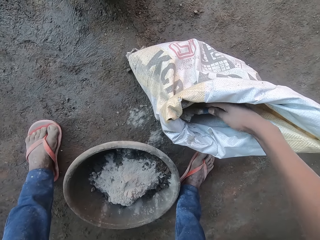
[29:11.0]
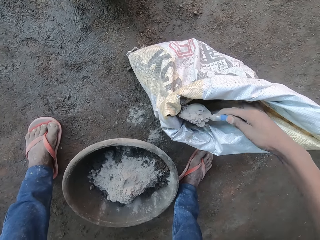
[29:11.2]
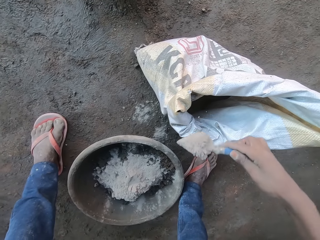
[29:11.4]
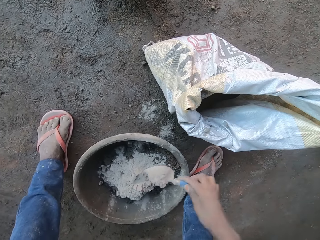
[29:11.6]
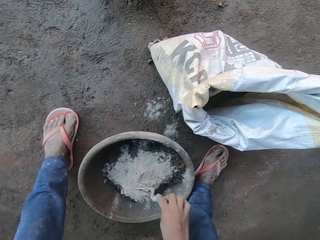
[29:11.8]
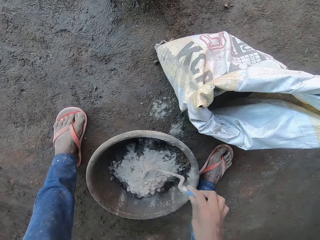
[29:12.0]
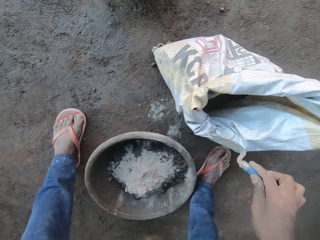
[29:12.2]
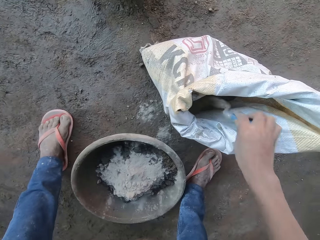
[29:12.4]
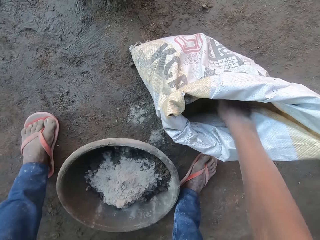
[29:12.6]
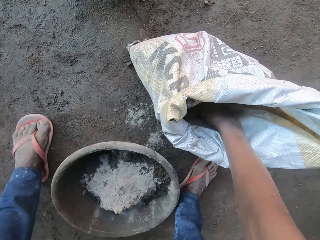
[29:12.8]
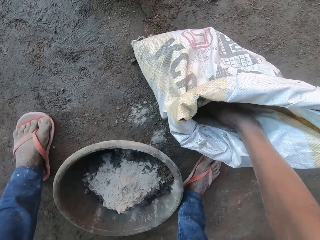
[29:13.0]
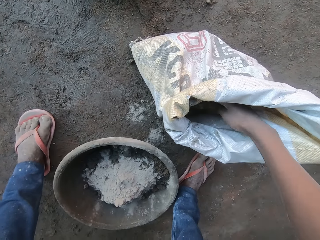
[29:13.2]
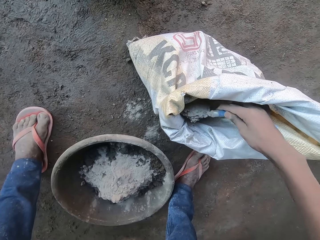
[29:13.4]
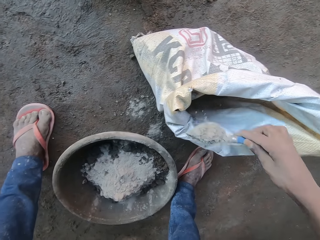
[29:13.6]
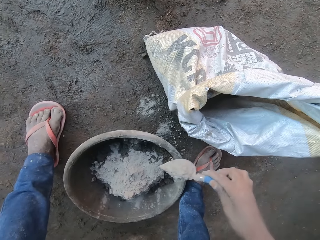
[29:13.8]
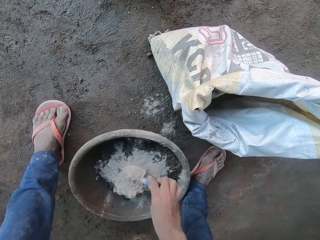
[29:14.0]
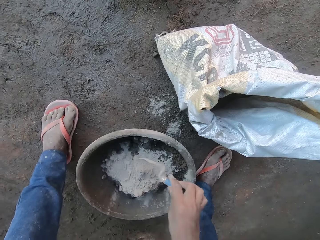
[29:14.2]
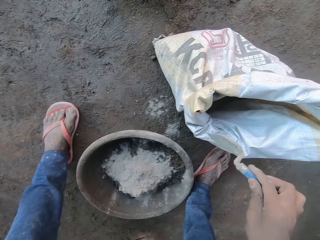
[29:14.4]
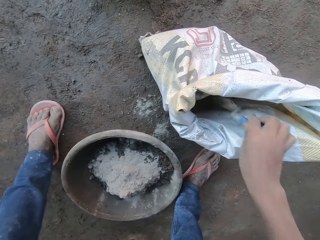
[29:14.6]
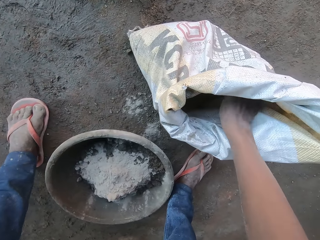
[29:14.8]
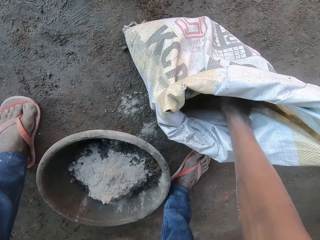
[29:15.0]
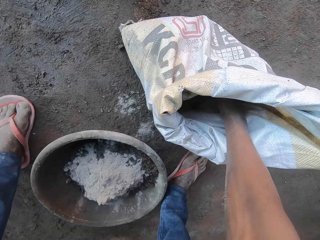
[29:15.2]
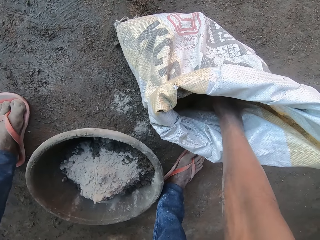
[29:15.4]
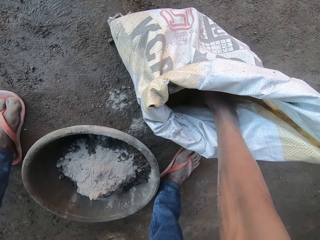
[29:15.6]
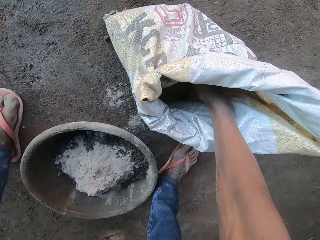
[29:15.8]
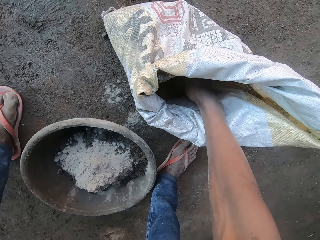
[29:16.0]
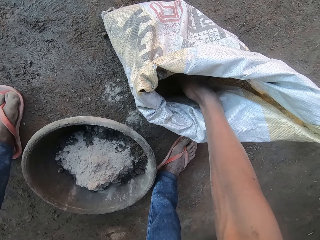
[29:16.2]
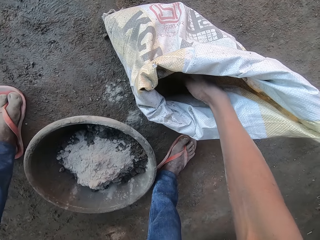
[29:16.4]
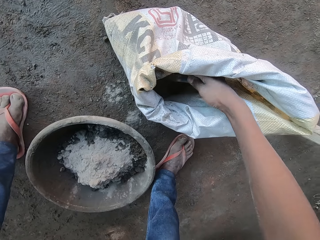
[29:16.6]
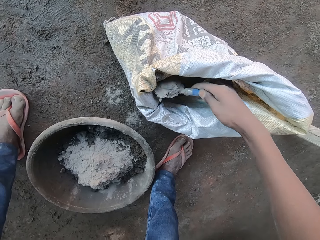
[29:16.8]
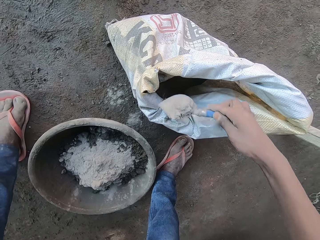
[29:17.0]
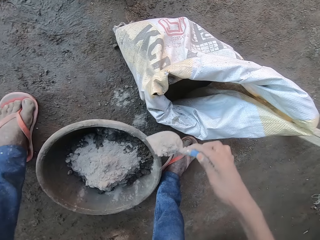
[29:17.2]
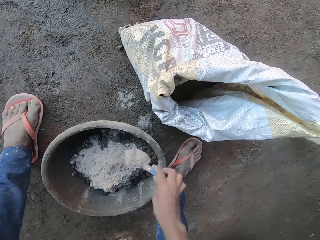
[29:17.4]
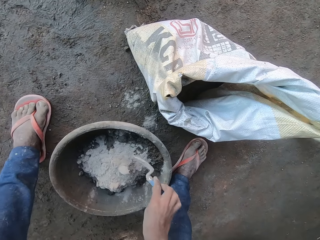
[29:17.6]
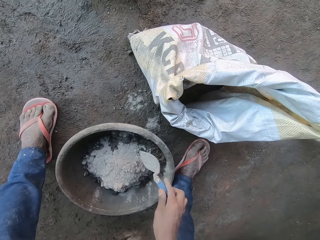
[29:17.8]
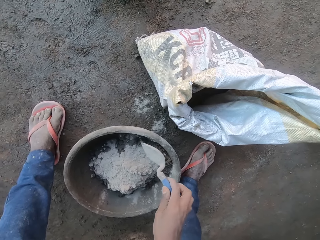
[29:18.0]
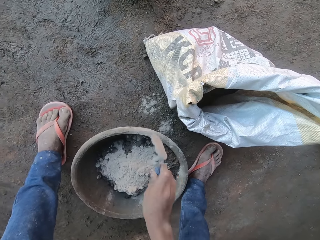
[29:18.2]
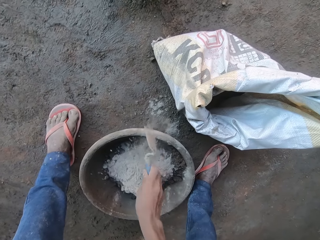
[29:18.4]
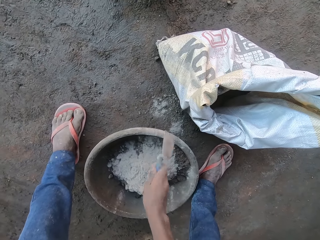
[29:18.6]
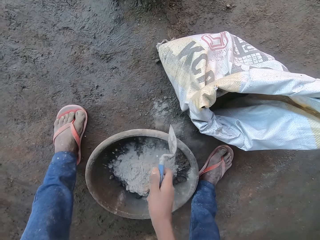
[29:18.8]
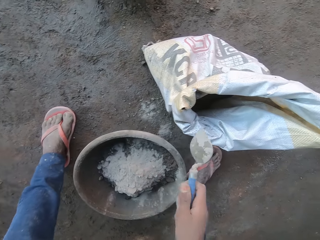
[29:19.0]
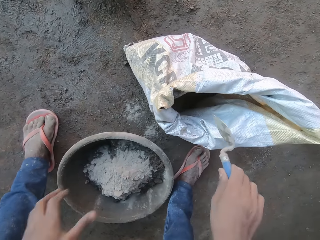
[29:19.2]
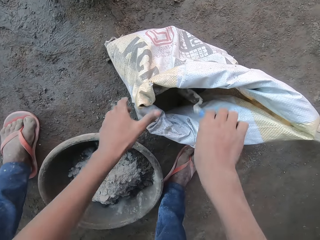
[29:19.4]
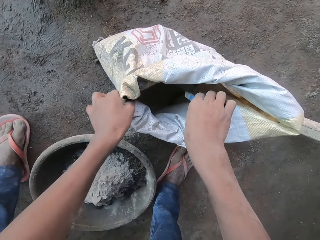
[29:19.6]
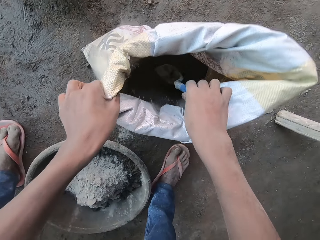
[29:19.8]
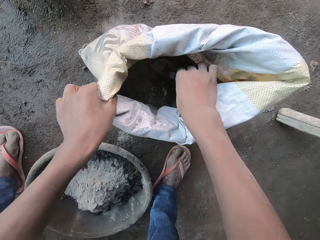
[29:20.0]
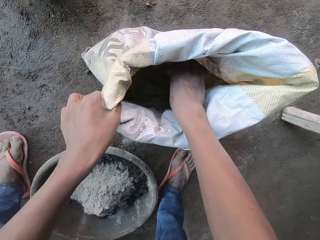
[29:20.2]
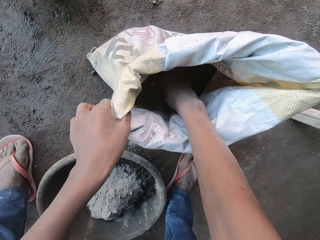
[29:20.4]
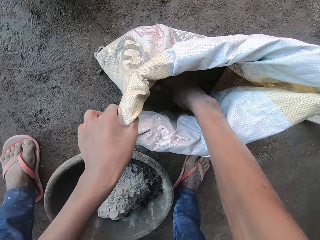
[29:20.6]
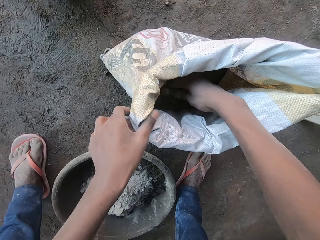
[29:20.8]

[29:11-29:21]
The camera wearer puts the cement on the trowel in his right hand in the mortar pan on the floor. He takes cement from the cement bag on the floor with the trowel in his right hand. He puts the cement on the trowel in his right hand in the mortar pan on the floor. He takes cement from the cement bag on the floor with the trowel in his right hand. He puts the cement on the trowel in his right hand in the mortar pan on the floor. He hits the trowel in his right hand on the mortar pan on the floor. He holds the cement bag on the floor with his left hand.

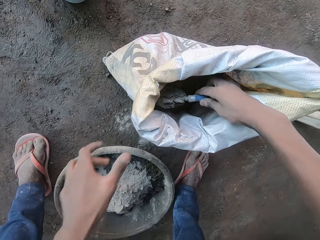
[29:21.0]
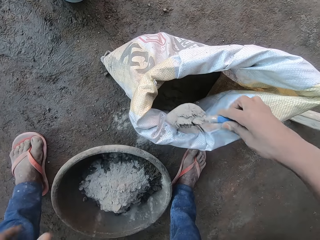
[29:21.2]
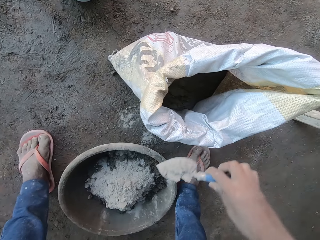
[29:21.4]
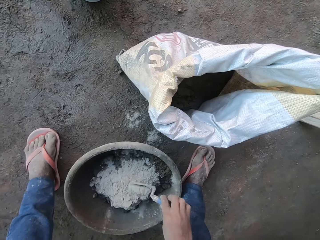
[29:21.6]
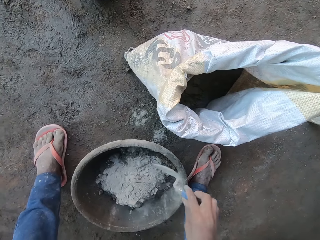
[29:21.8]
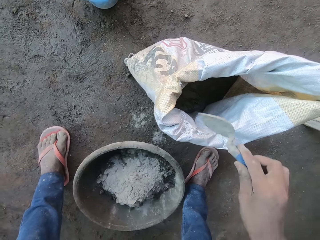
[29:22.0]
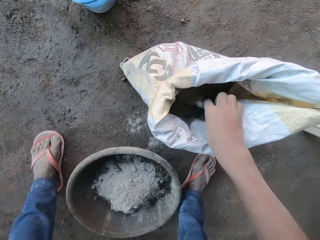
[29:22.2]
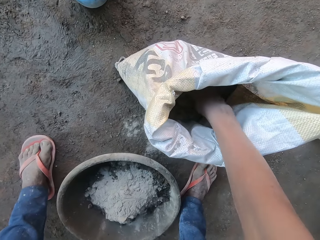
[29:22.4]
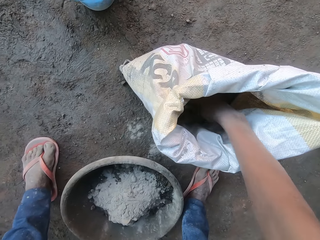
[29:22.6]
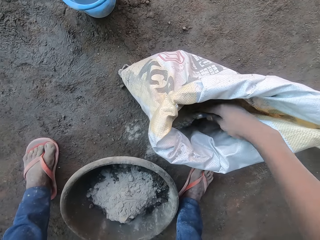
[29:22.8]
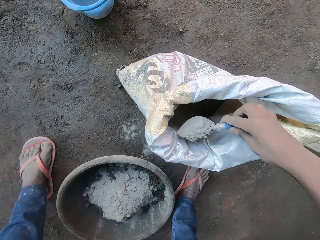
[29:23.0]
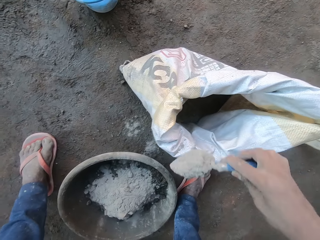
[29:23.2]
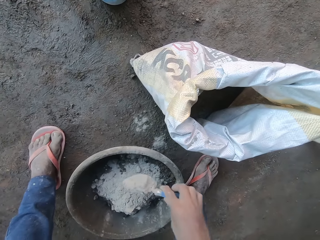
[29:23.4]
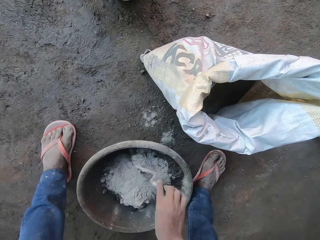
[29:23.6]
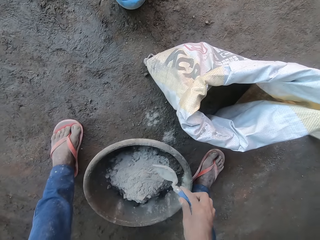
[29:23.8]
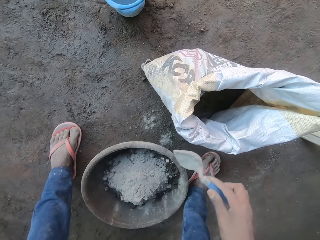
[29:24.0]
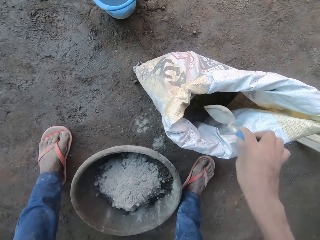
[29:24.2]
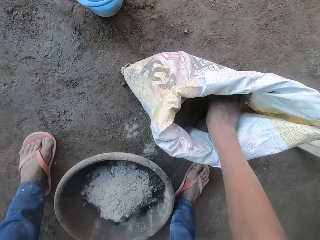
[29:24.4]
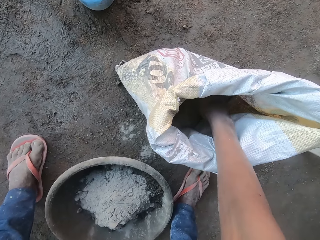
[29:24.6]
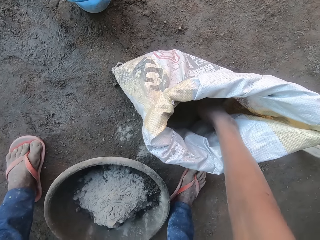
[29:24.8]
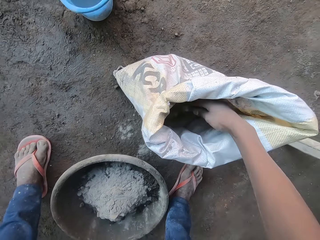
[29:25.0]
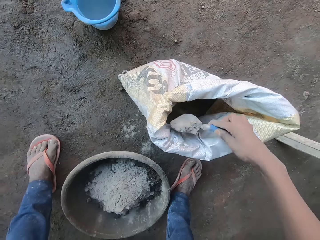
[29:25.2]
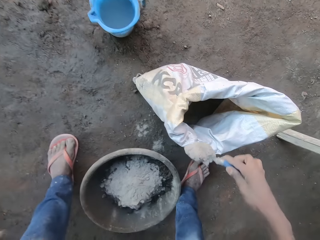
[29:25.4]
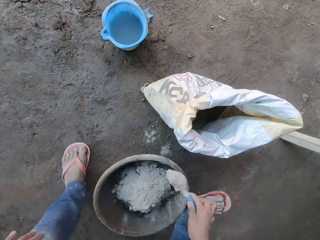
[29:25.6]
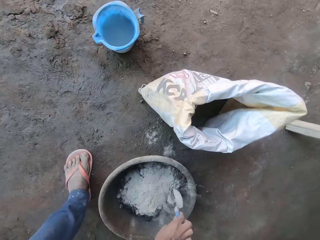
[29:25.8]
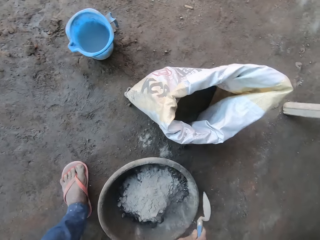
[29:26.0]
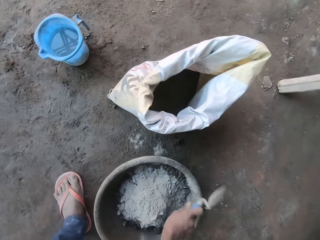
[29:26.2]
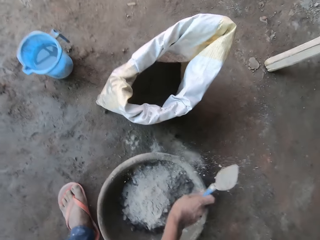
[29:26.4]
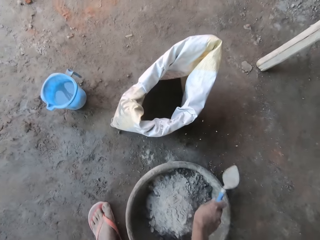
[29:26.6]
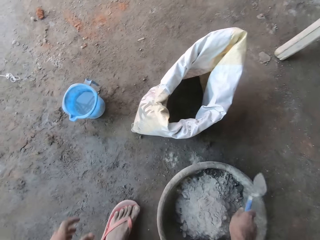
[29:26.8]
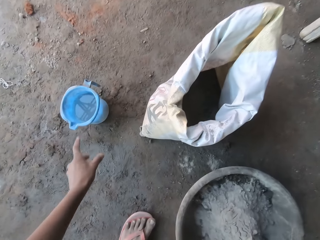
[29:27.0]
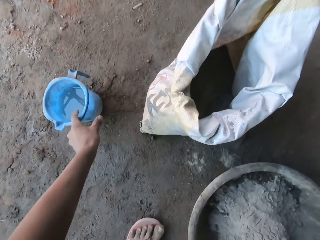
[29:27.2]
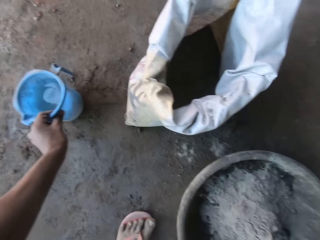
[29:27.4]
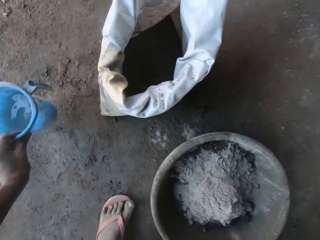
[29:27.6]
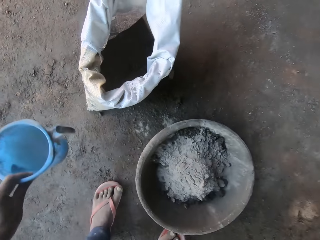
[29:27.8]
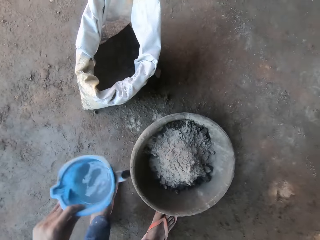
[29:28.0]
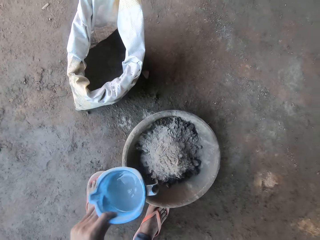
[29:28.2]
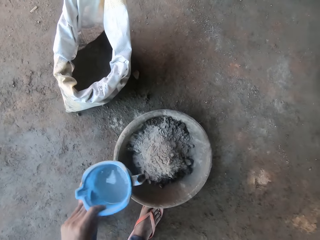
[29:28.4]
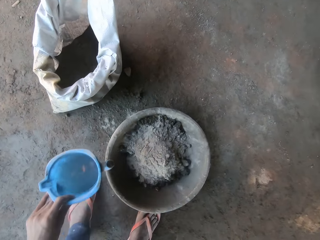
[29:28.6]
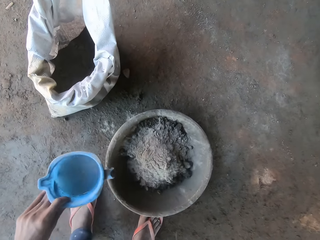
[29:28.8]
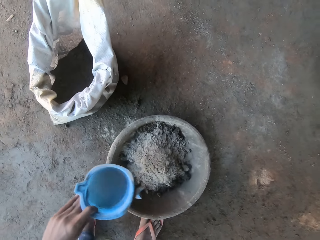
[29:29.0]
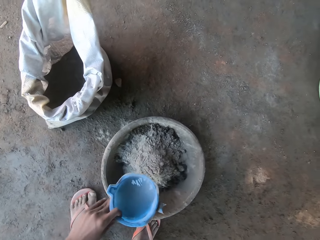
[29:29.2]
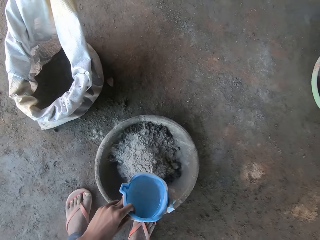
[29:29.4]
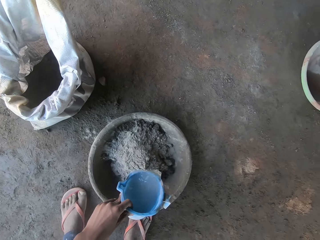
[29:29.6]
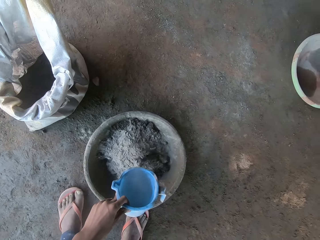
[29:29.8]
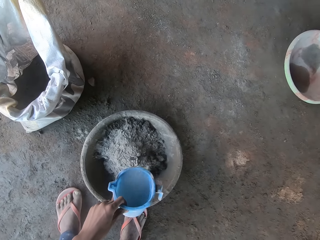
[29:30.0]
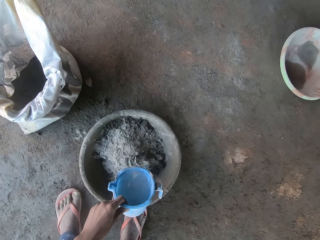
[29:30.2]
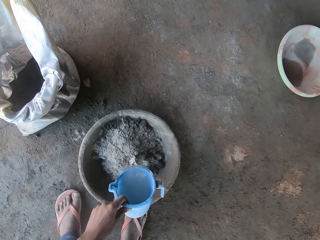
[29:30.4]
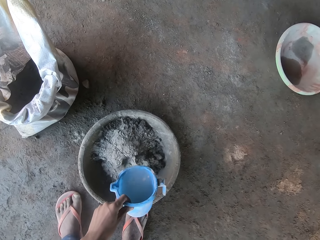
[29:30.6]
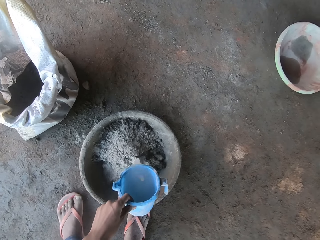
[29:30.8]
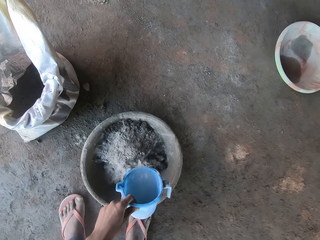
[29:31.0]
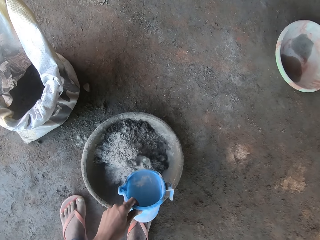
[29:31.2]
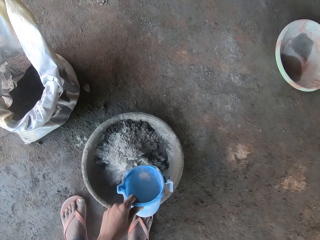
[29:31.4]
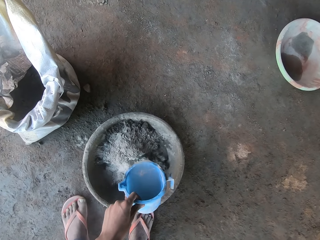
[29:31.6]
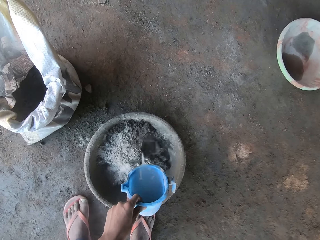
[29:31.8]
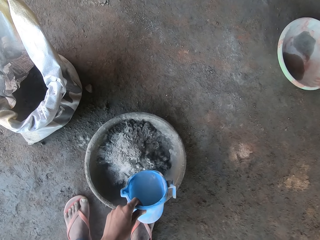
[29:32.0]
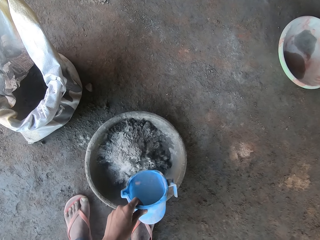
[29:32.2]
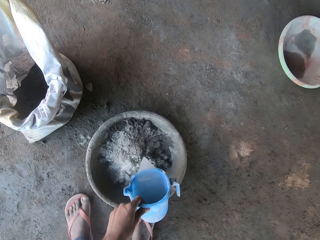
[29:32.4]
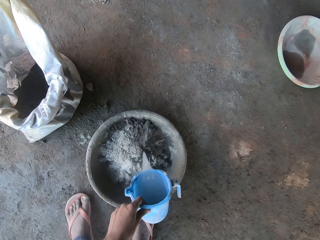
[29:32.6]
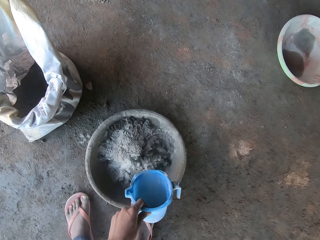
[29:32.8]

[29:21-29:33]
The camera wearer takes cement from the cement bag on the floor with the trowel in his right hand. He puts the cement on the trowel in his right hand in the mortar pan on the floor. He takes cement from the cement bag on the floor with the trowel in his right hand. He puts the cement on the trowel in his right hand in the mortar pan on the floor. He takes cement from the cement bag on the floor with the trowel in his right hand. He puts the cement on the trowel in his right hand in the mortar pan on the floor. He hits the trowel in his right hand on the mortar pan on the floor. He takes a cup from the floor with his left hand. He pours water from the cup in his left hand on the cement and mortar in the mortar pan on the floor.
